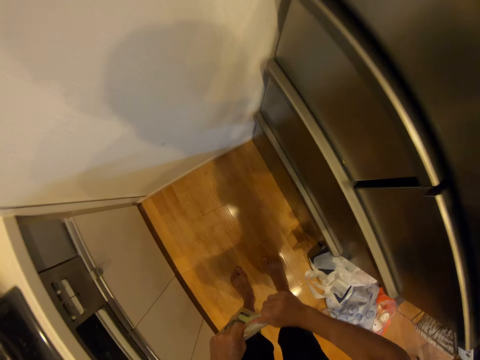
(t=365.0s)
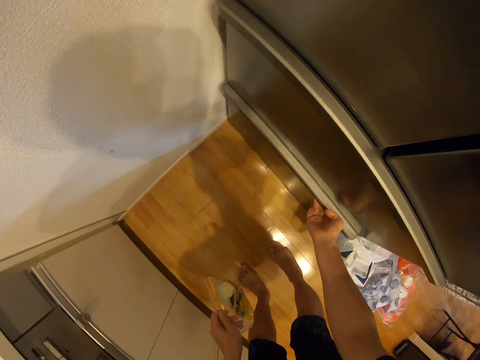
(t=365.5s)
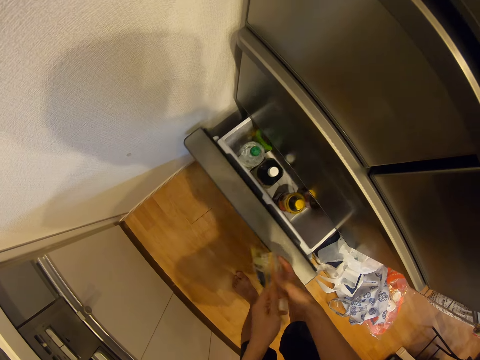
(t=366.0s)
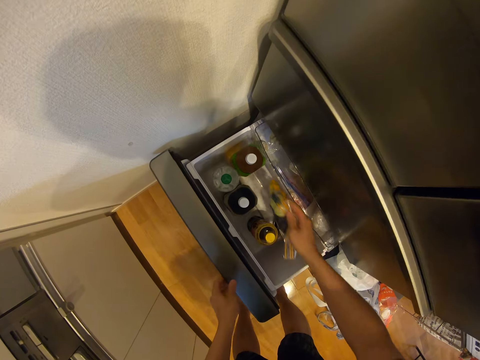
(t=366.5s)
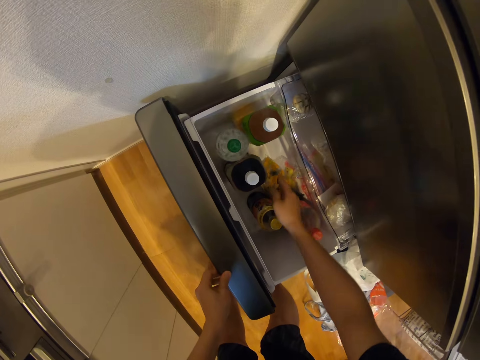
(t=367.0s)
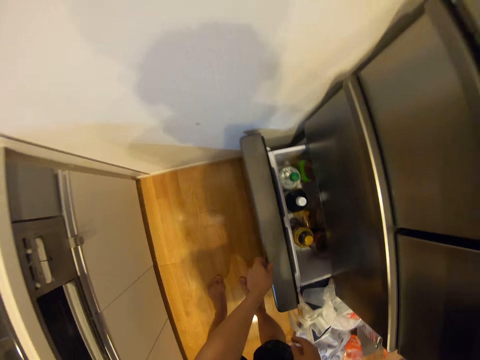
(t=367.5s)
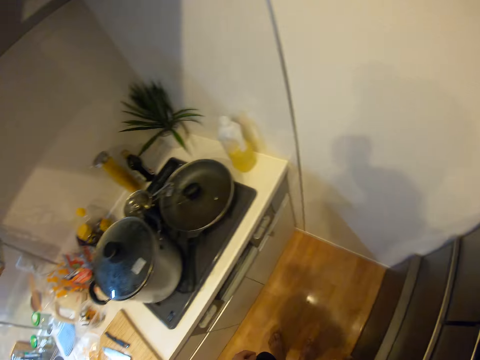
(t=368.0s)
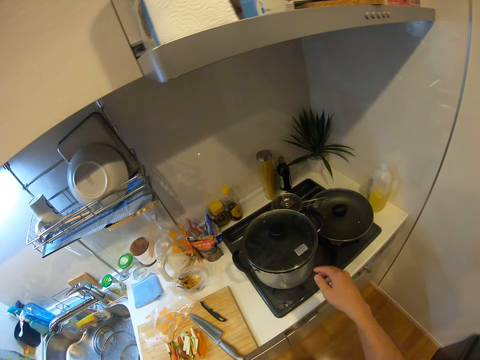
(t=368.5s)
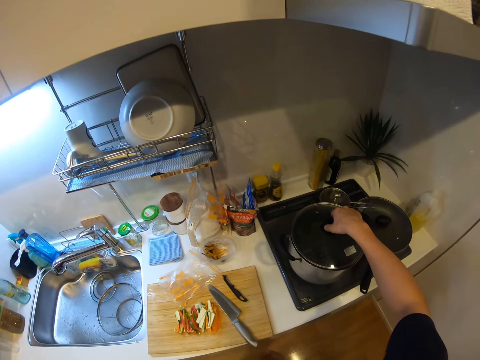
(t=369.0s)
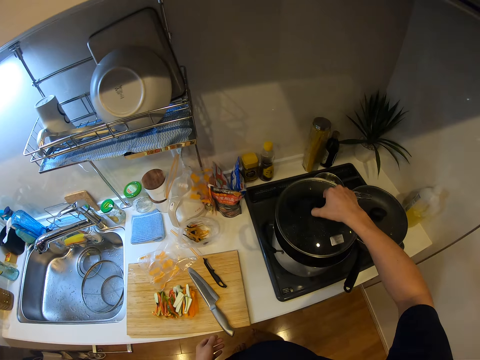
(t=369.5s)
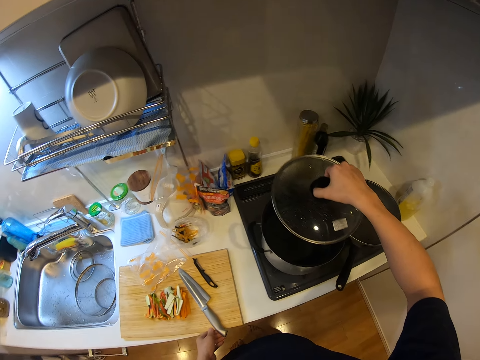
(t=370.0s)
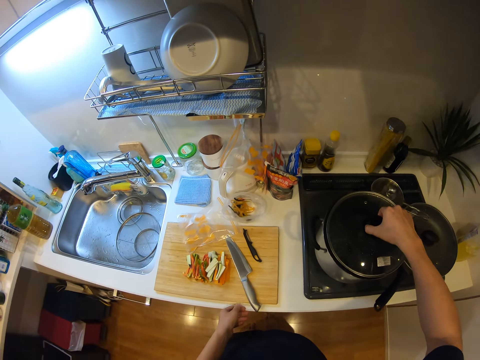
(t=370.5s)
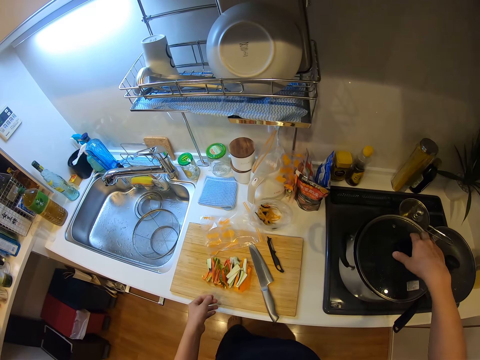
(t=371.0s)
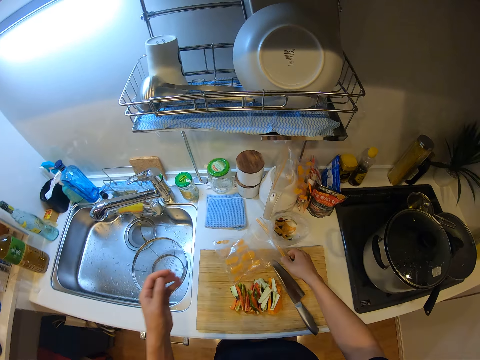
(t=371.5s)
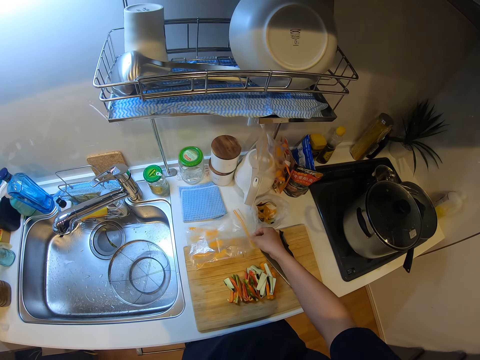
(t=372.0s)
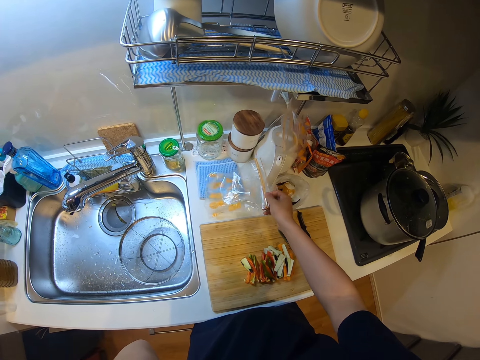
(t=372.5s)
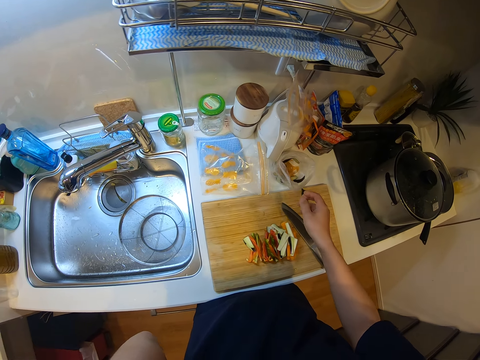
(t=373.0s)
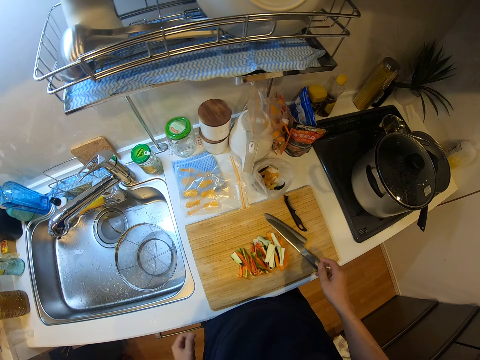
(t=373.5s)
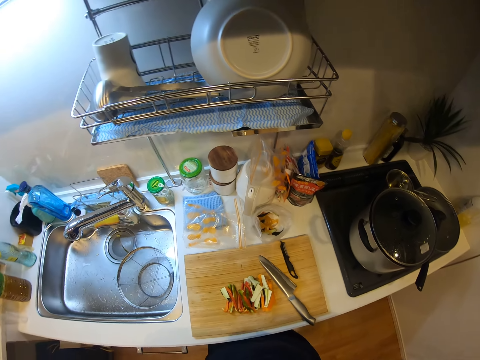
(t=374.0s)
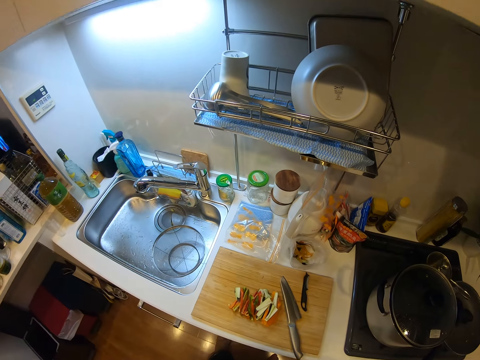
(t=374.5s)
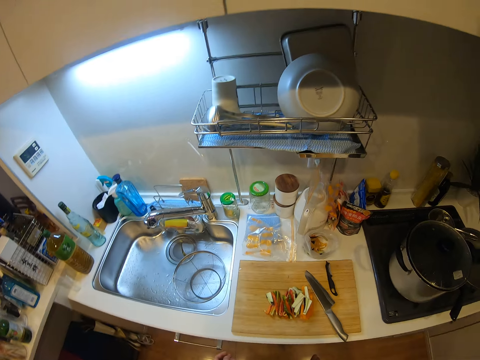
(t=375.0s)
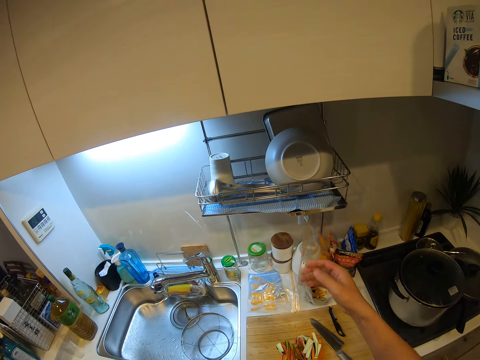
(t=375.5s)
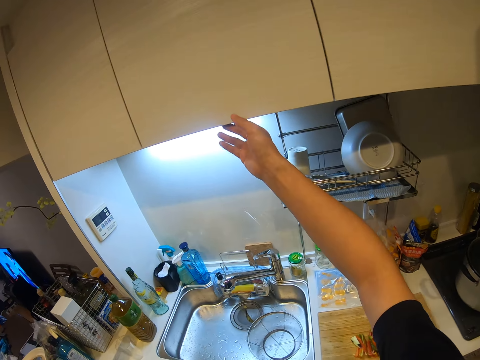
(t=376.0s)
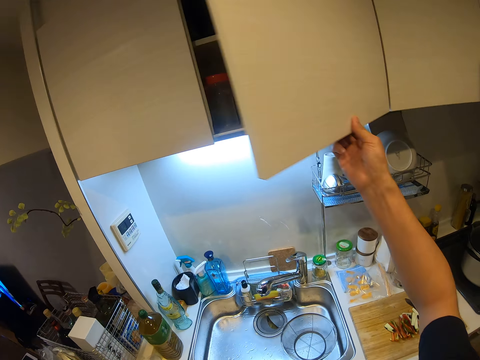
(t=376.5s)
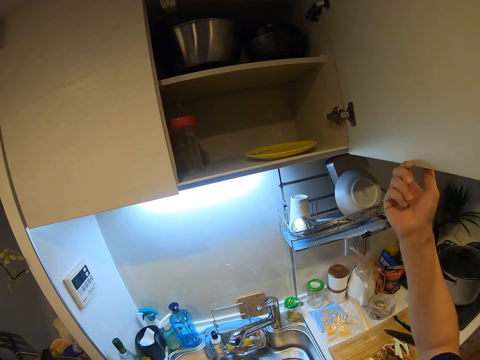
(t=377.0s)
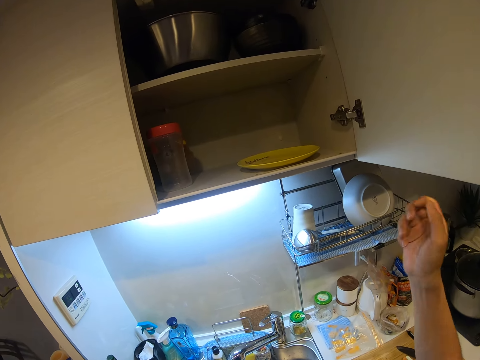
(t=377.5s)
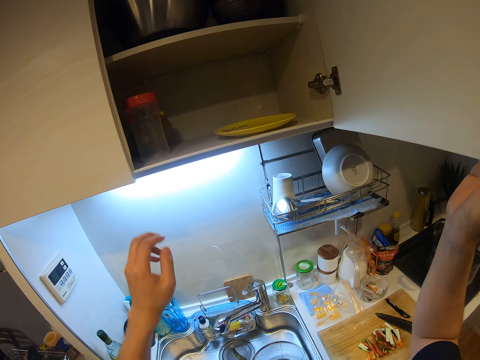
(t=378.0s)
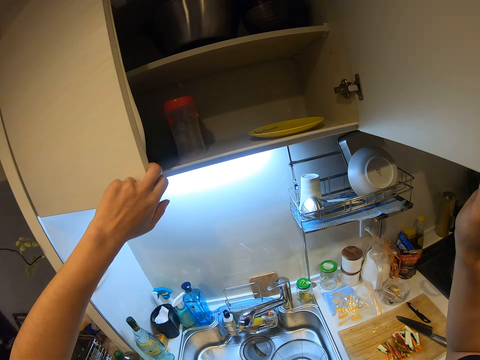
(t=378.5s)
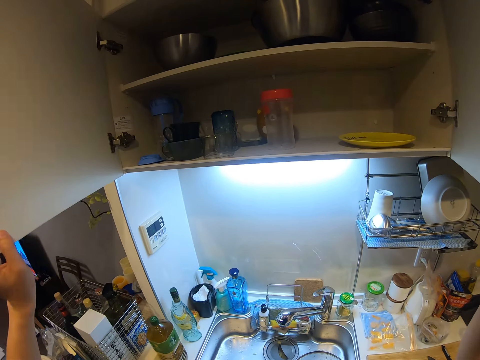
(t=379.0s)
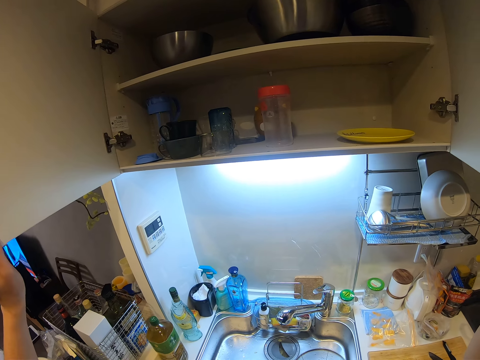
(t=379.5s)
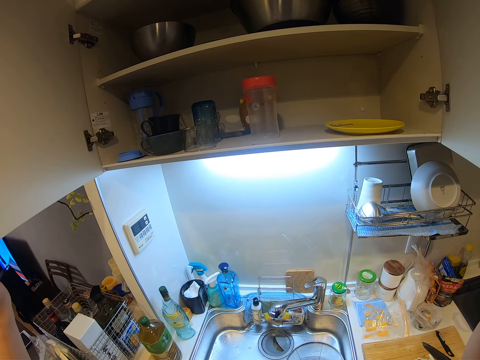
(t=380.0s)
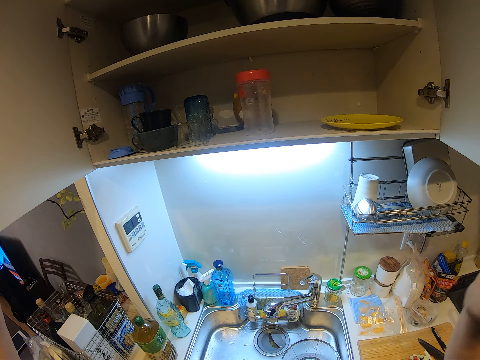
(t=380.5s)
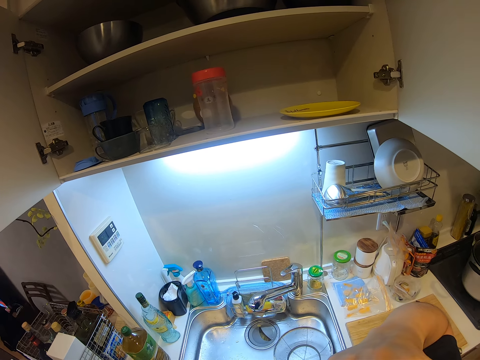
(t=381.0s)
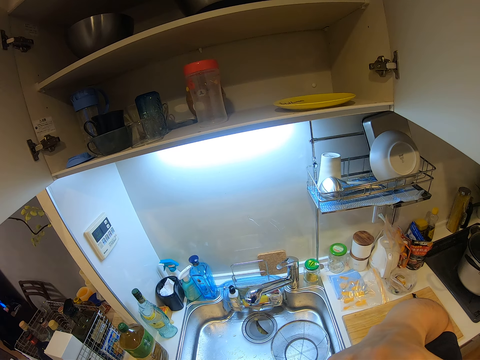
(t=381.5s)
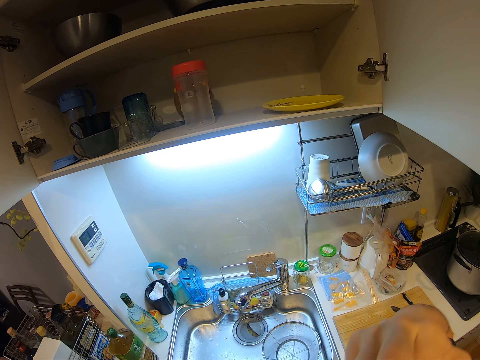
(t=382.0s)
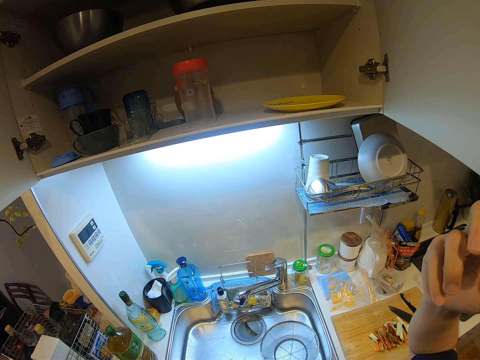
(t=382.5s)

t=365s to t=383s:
The camera wearer opens the fridge. They put the sachet of ingredients in the fridge. They close the fridge. They walk in the kitchen. They open the cooking pot. They close the cooking pot. They pick up a sachet of ingredients. They drop the sachet of ingredients. They move the resealable pack on the counter. They open the cupboard. They open the cupboard again.

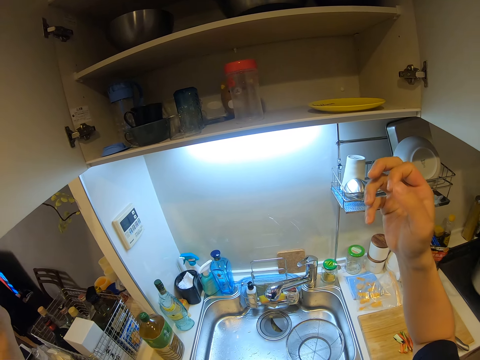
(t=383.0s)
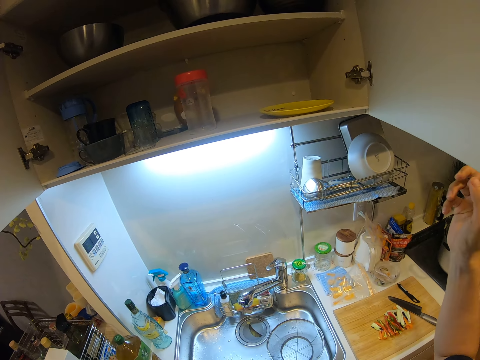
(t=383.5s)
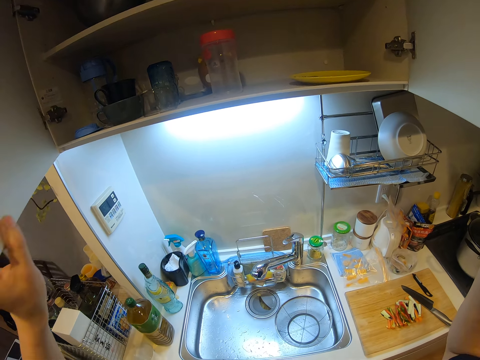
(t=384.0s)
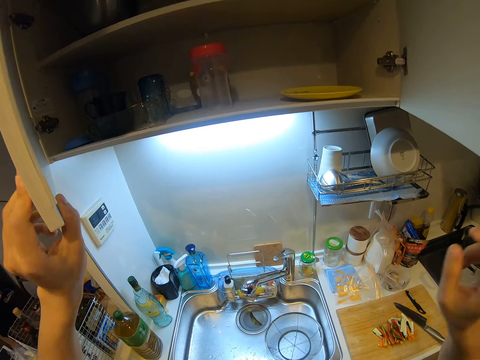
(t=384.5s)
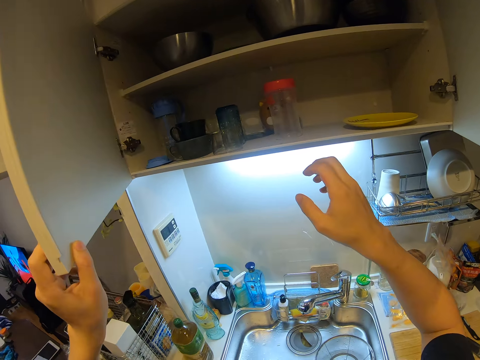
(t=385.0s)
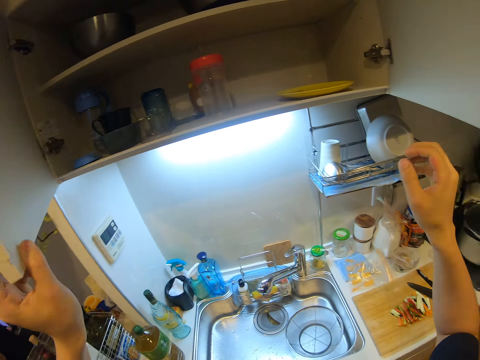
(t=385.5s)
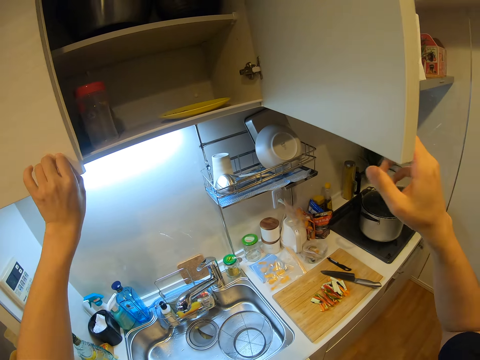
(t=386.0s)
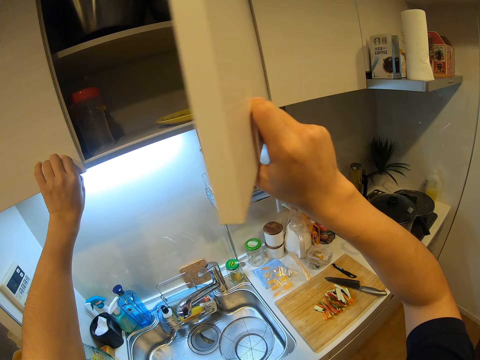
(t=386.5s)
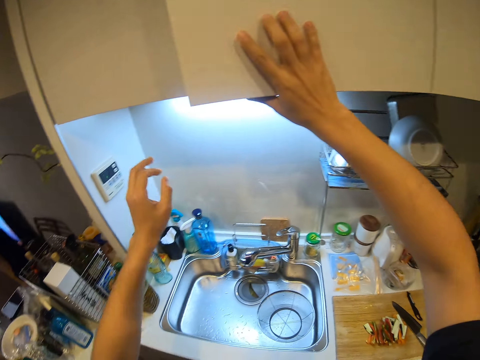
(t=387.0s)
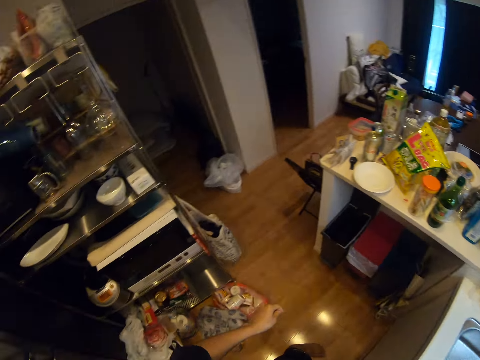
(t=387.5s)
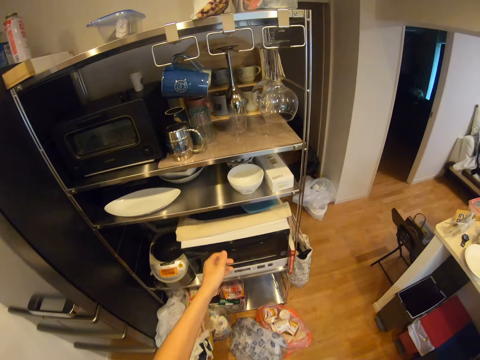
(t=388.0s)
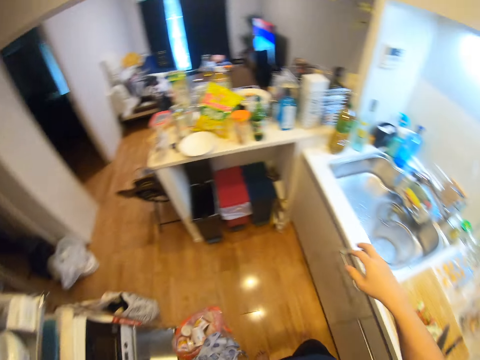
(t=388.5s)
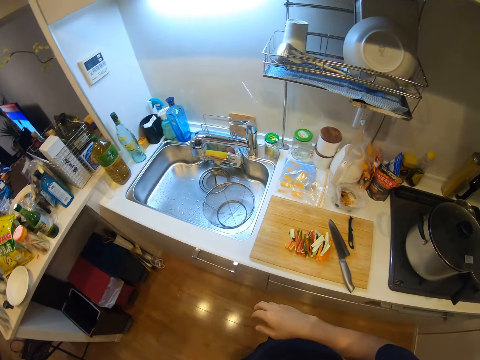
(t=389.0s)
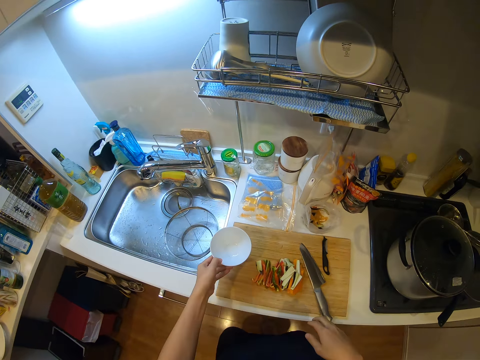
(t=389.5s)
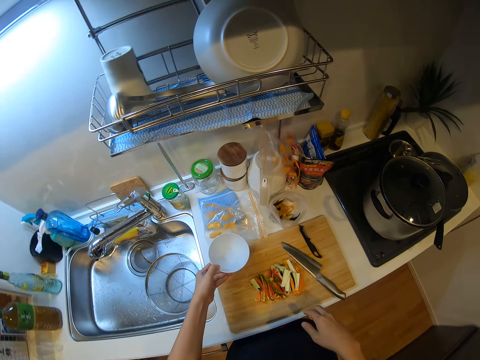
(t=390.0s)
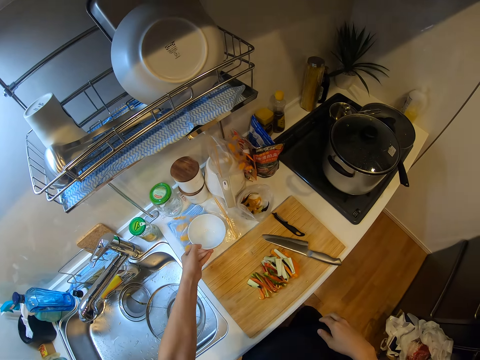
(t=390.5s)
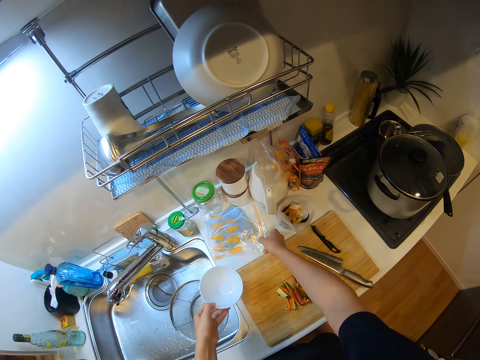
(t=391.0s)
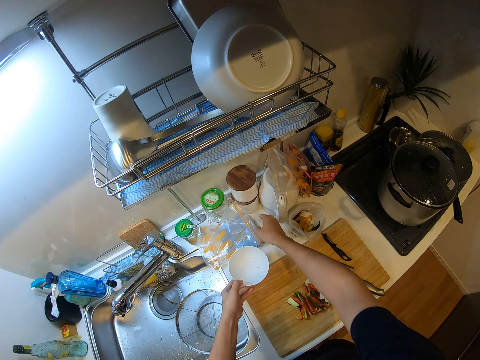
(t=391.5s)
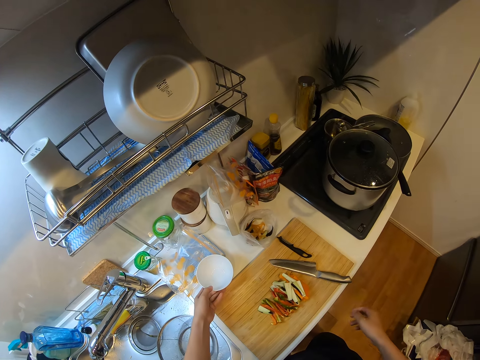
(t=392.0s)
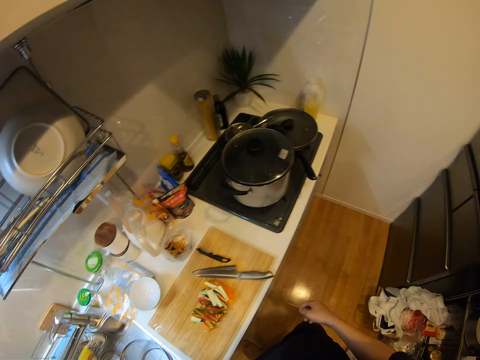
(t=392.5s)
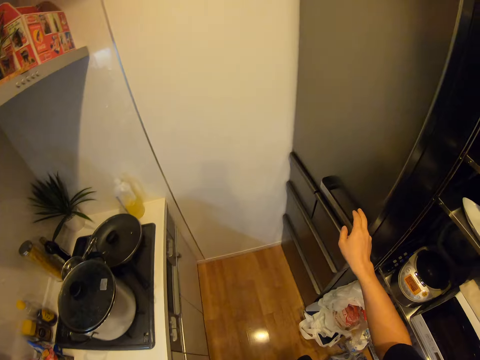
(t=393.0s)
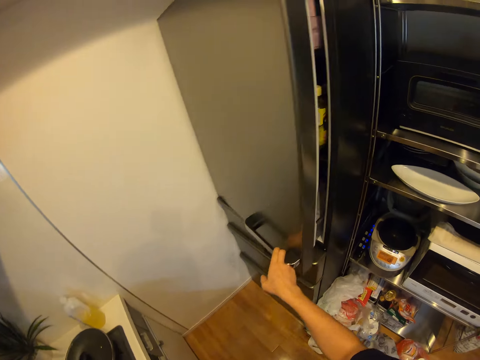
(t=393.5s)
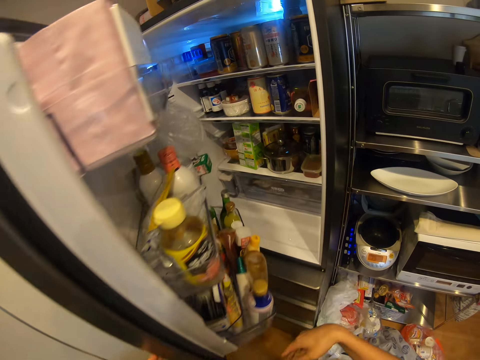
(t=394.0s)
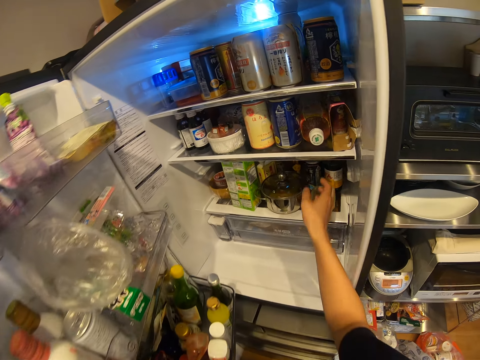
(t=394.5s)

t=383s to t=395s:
The camera wearer closes the cupboard. They close the cupboard again. They walk in the kitchen. They take a bowl from a shelf. They move the resealable pack on the counter. They drop the bowl on the counter. They open the fridge.
